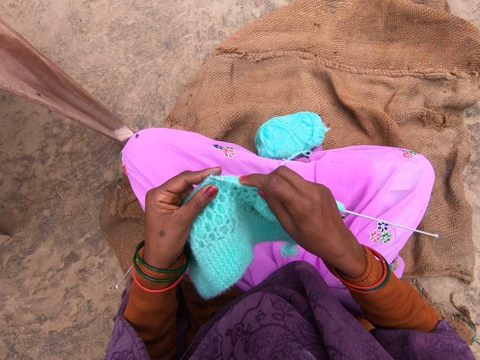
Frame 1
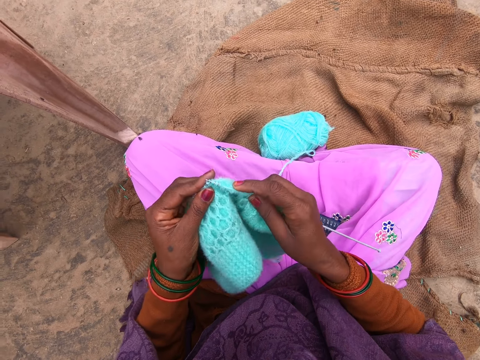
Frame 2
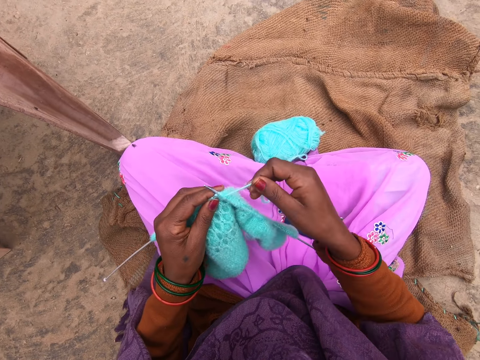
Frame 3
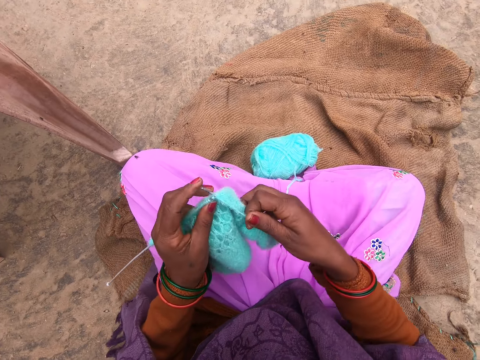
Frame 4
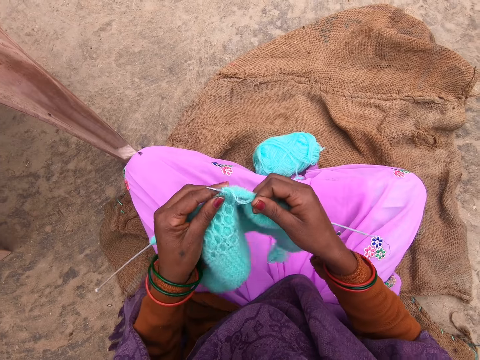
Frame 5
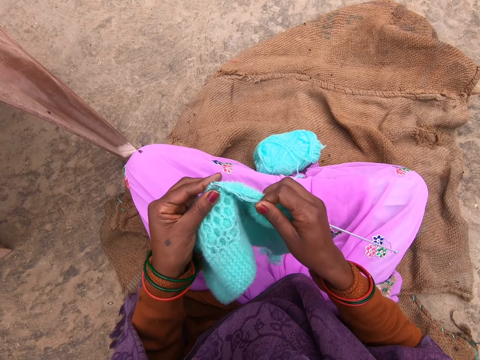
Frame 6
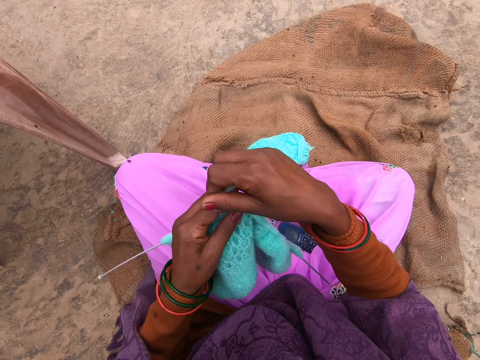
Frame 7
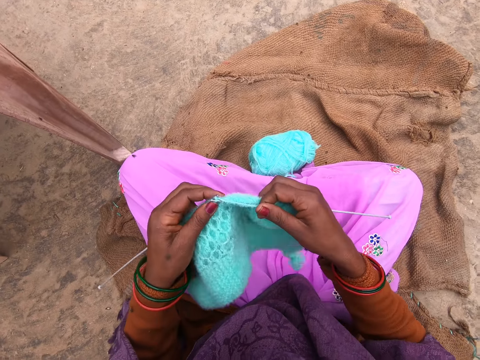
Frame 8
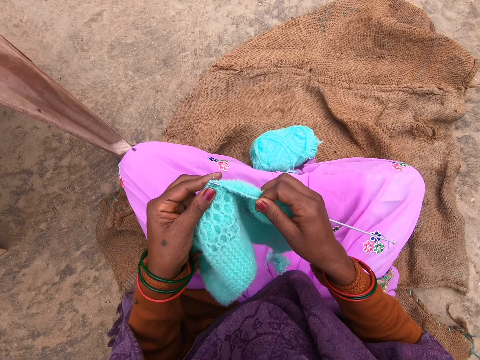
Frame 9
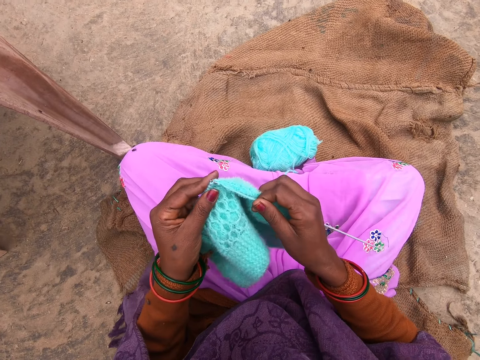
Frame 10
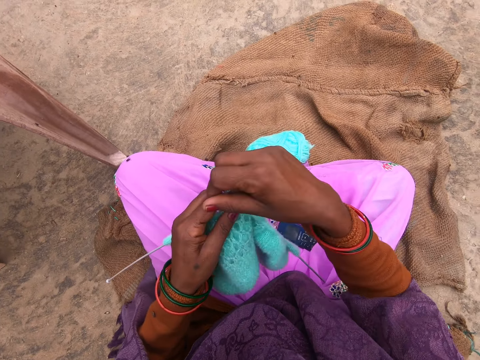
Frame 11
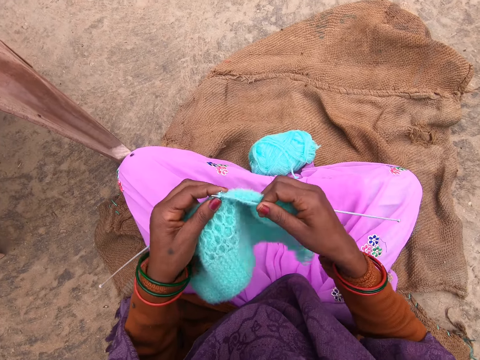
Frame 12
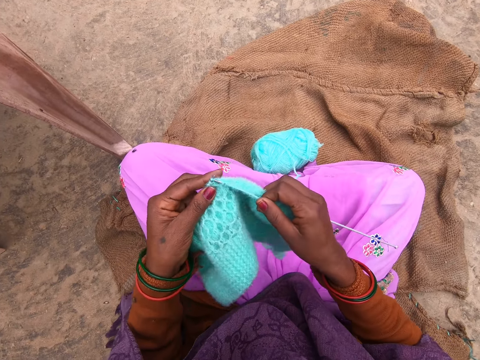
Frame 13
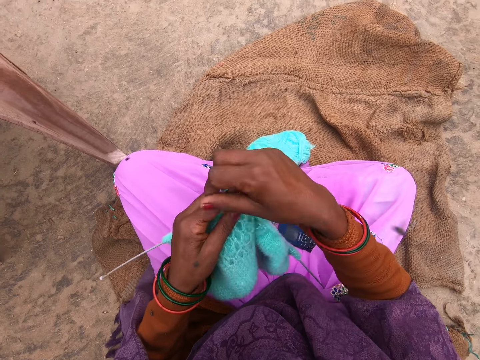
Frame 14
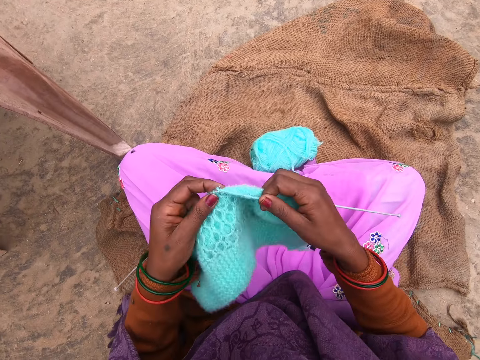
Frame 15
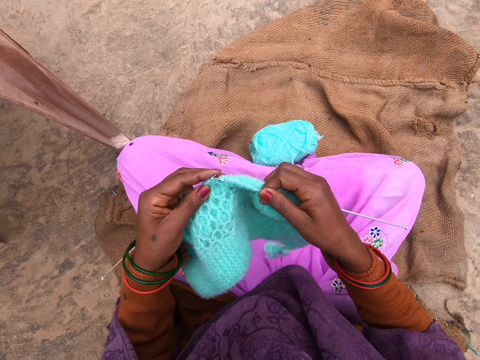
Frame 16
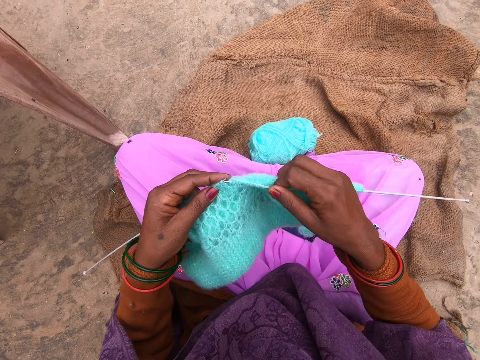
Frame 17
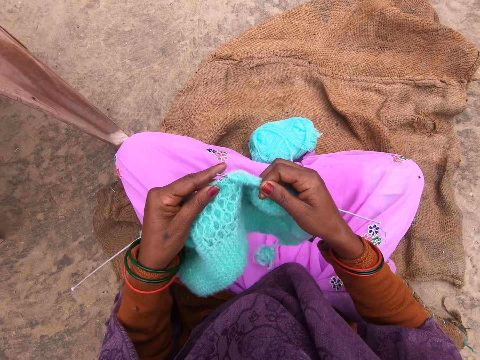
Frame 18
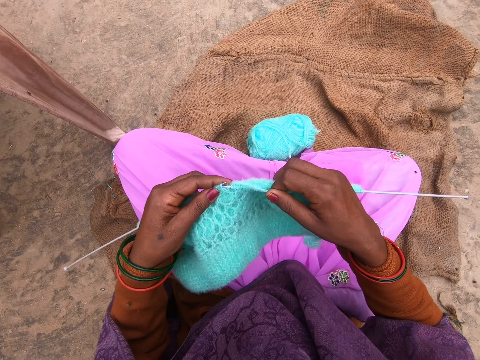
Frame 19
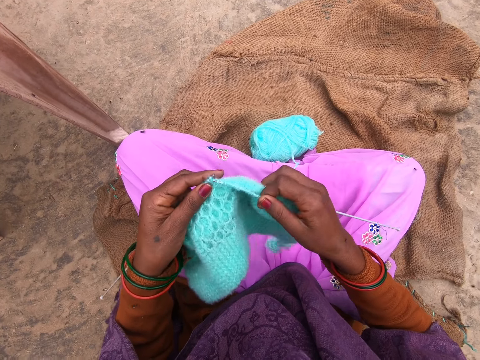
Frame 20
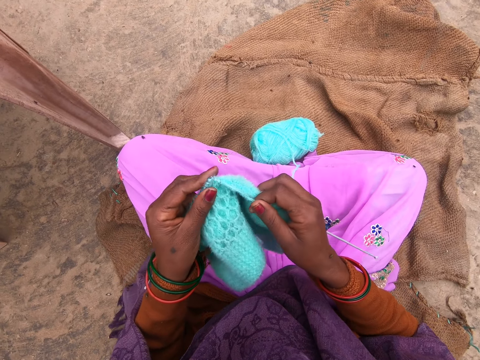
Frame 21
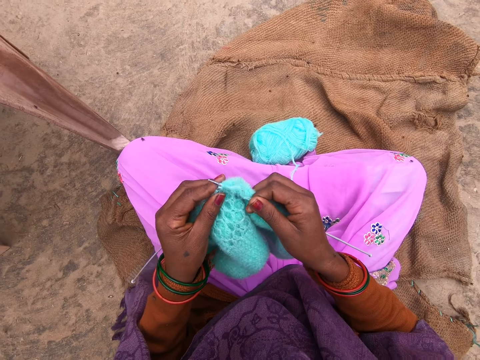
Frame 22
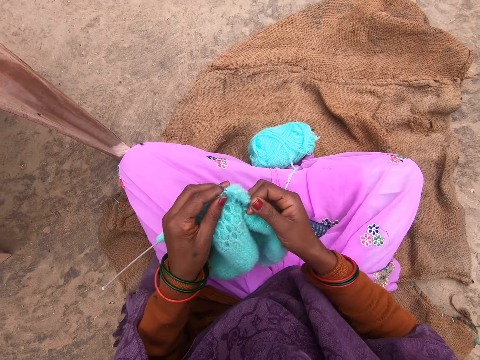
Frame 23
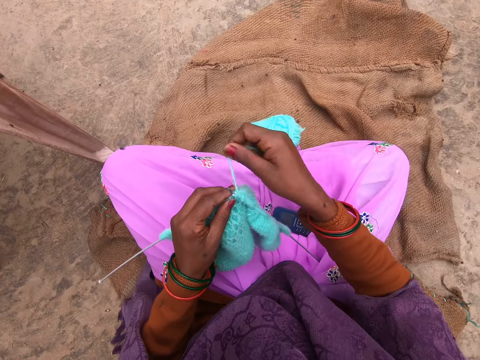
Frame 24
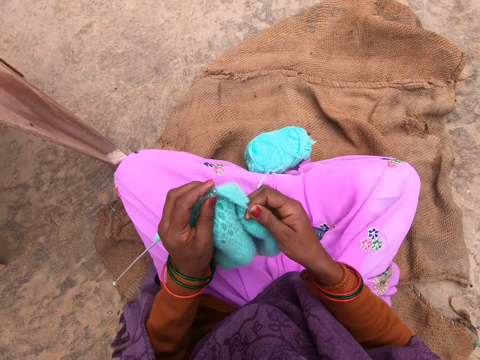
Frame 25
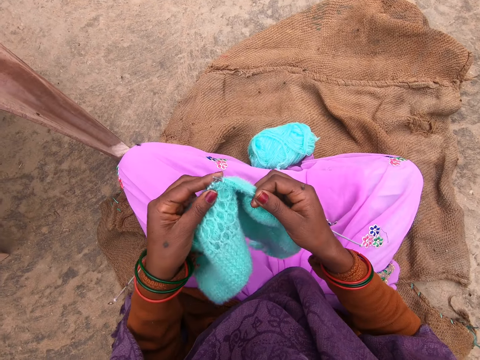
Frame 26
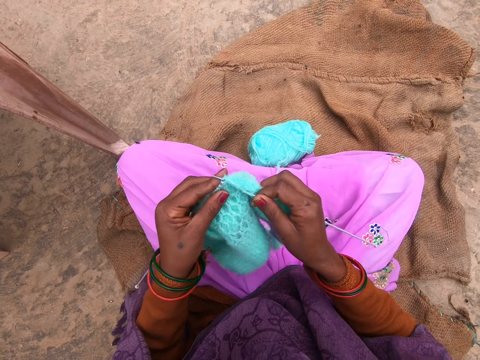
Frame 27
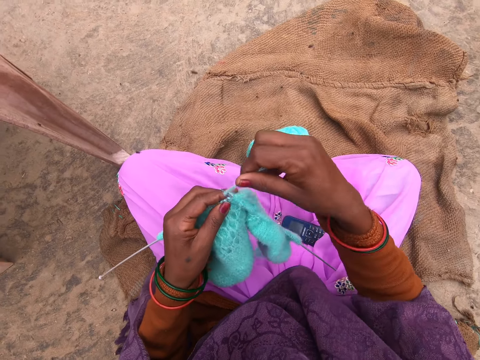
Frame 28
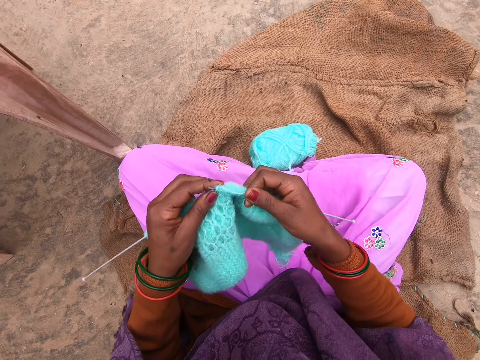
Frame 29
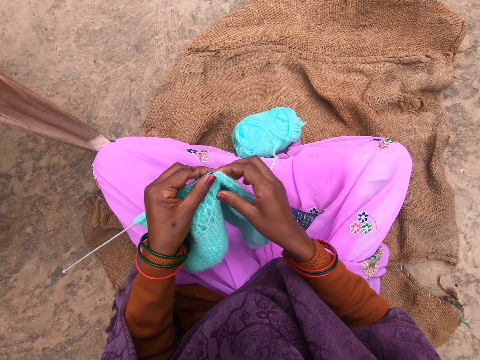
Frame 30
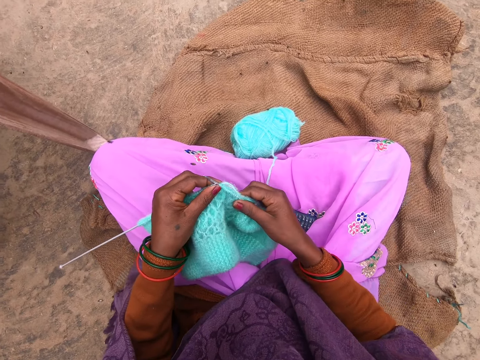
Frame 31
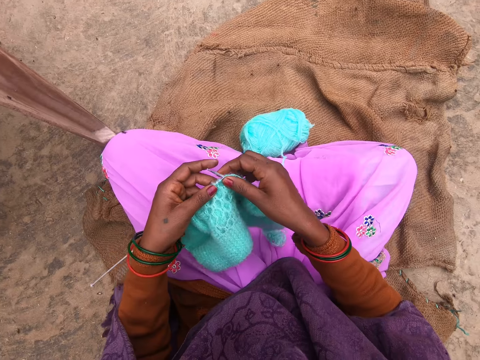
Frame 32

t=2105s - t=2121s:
The camera wearer knits using a needle. They knit again. They fold a thread on the needle. They knit using the needle. They fold the thread on the needle. They knit using the needle. They fold the thread on the needle. They knit using the needle. They fold the thread on the needle. They knit using the needle repeatedly. They fold the thread on the needle. They knit using the needle. They fold the thread on the needle.

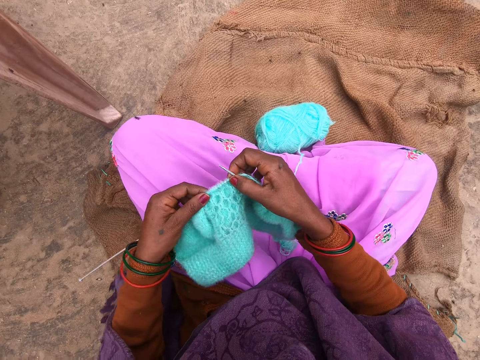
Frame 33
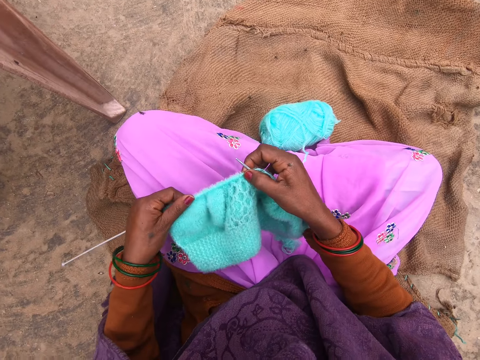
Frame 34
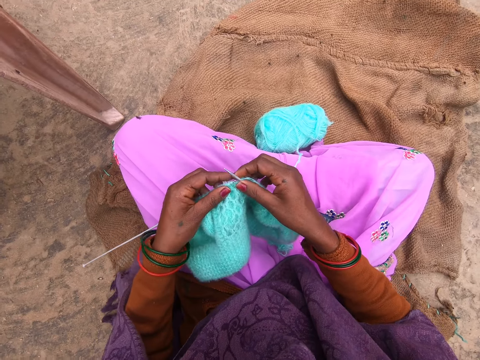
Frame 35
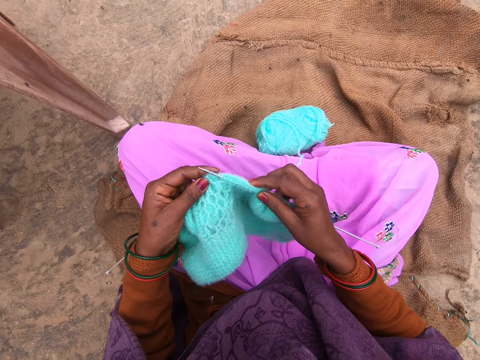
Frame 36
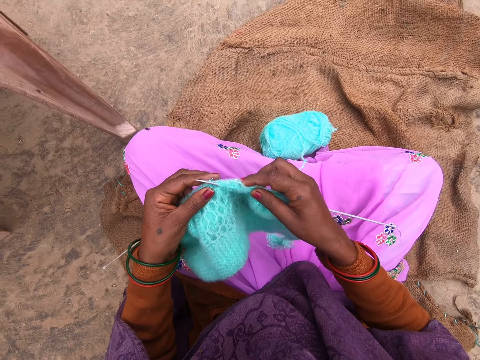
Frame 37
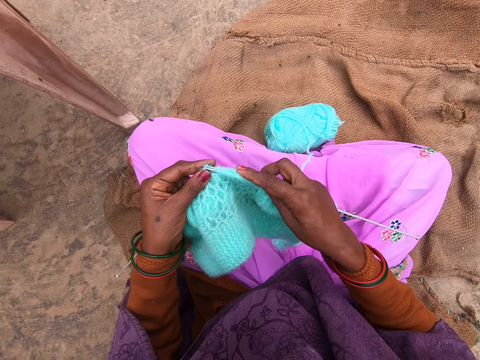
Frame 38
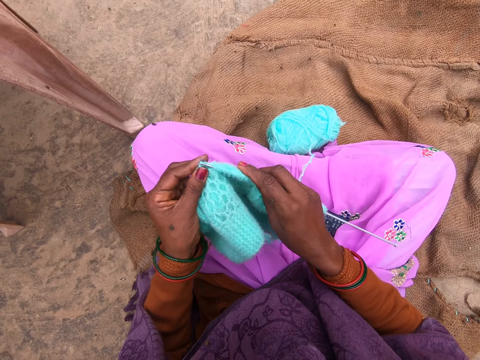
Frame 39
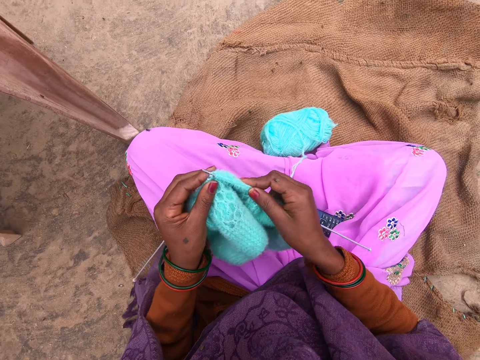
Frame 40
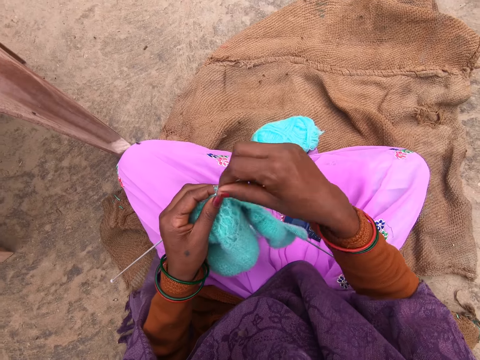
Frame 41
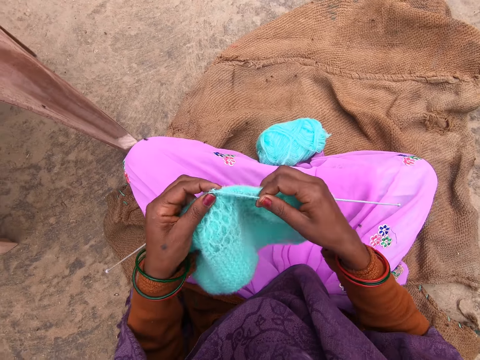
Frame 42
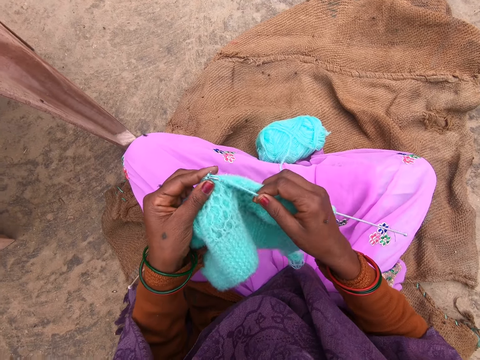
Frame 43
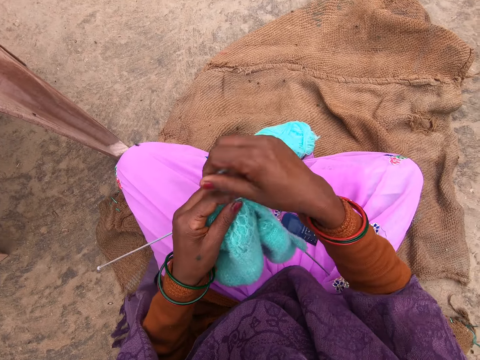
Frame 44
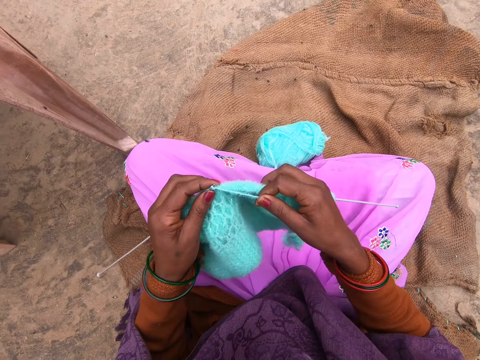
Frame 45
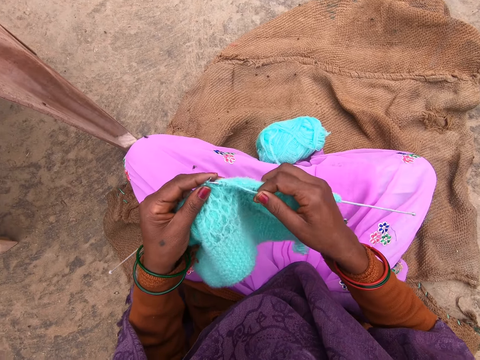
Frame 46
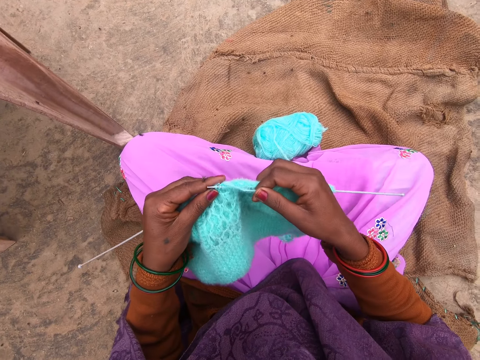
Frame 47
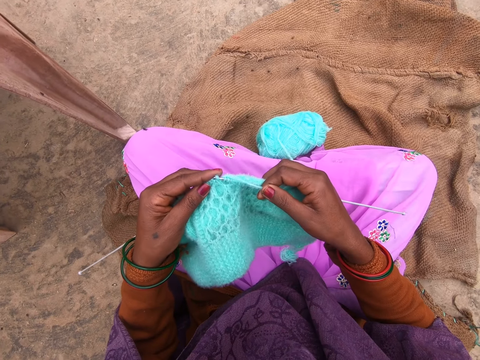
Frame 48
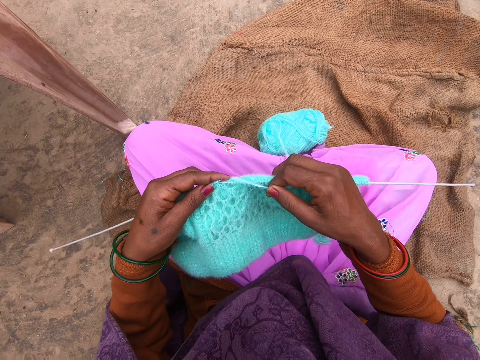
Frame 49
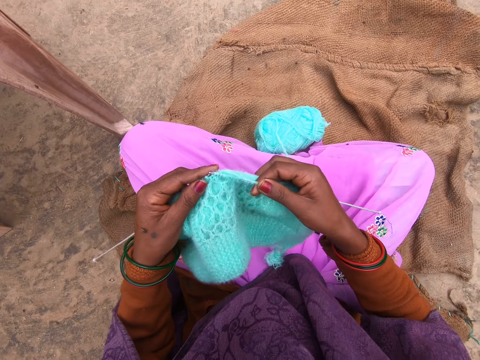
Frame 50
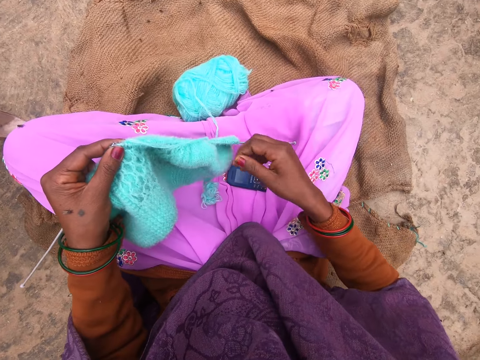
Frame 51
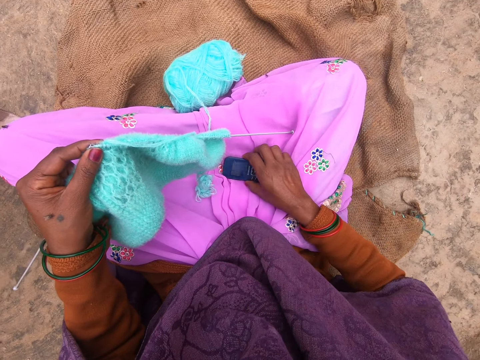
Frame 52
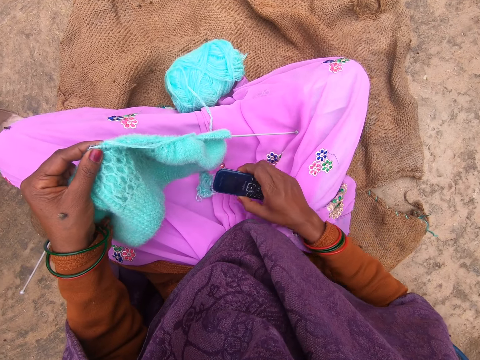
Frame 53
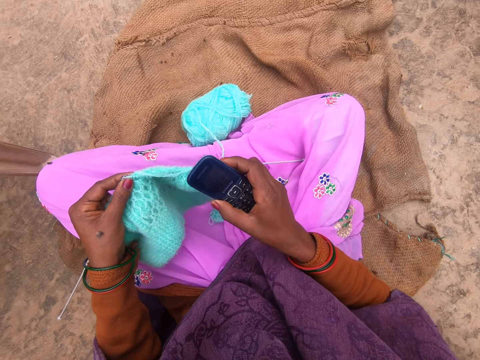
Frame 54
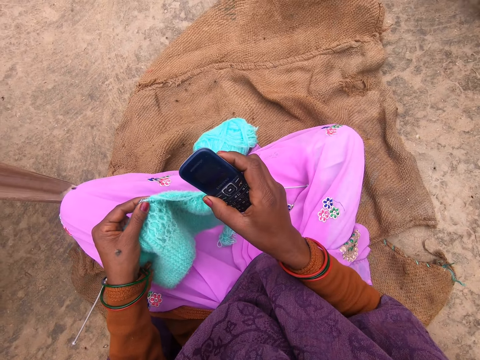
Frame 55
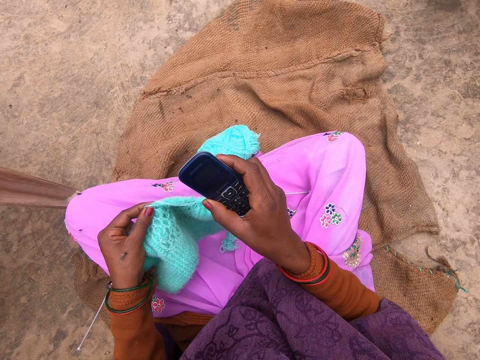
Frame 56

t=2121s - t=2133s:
The camera wearer pushes a thread. She knits using a needle. She folds the thread on the needle. She knits using the needle repeatedly. She picks up her phone from her cloth.
